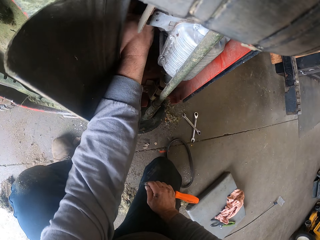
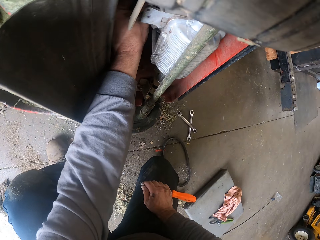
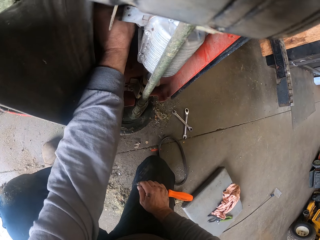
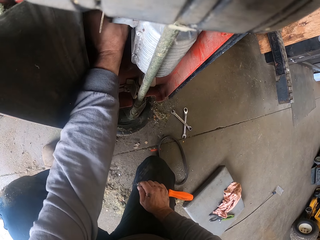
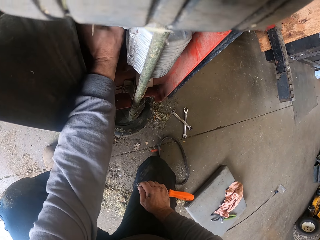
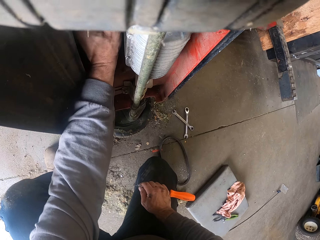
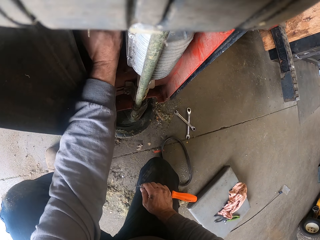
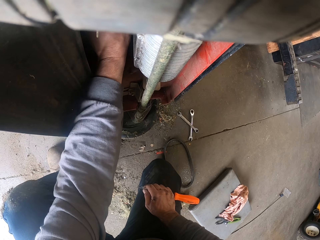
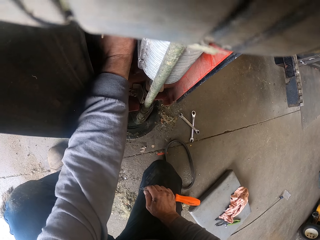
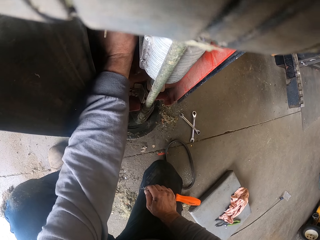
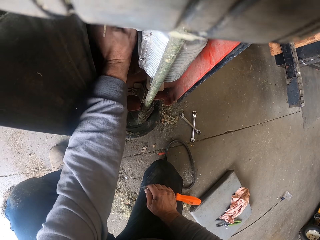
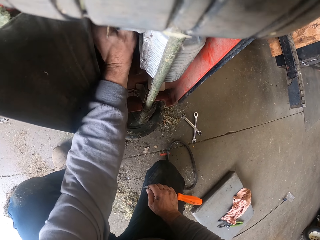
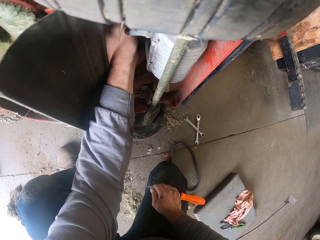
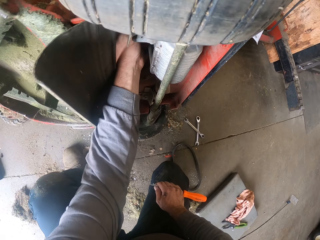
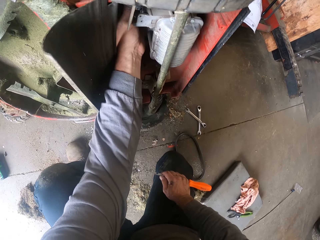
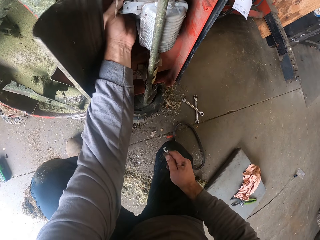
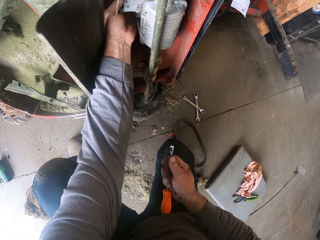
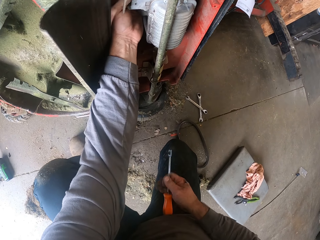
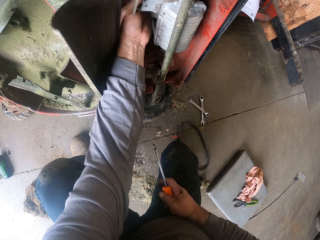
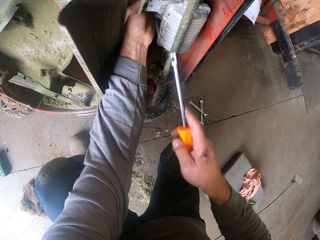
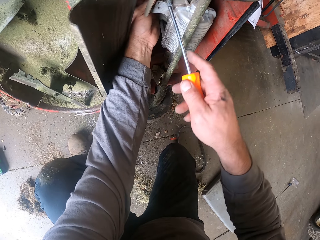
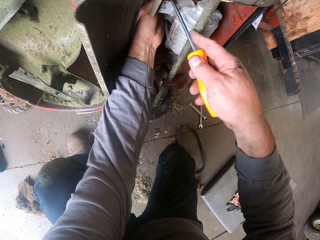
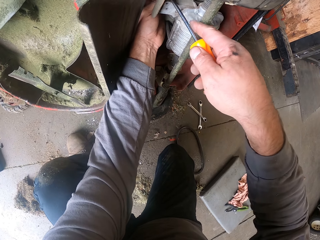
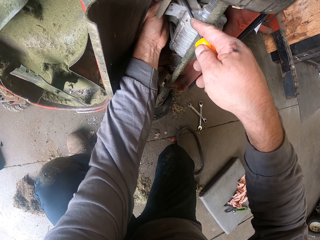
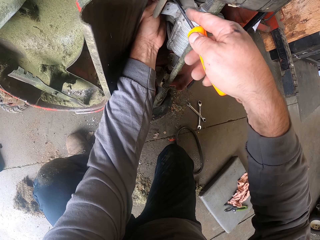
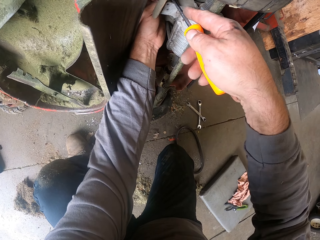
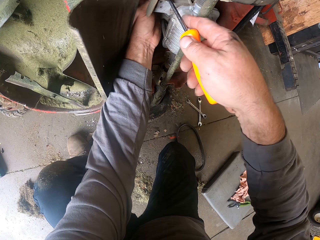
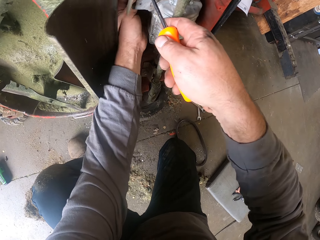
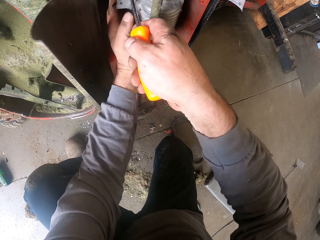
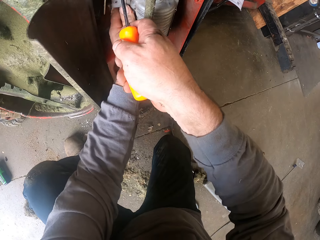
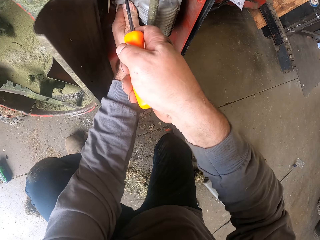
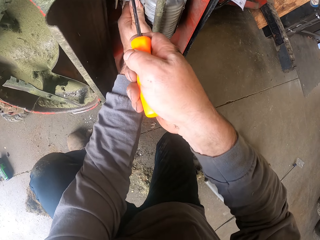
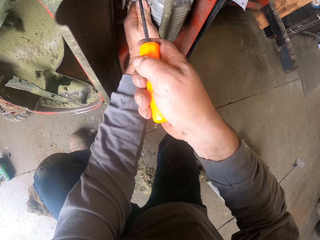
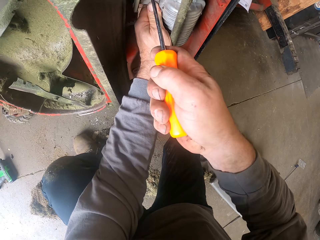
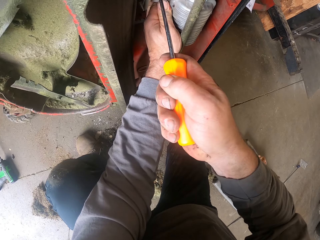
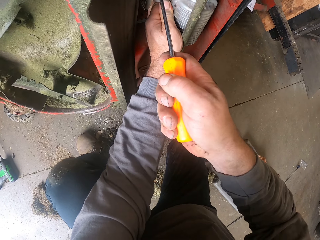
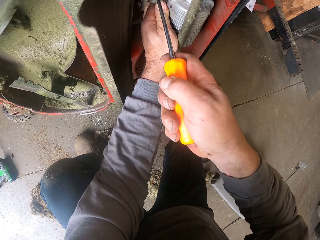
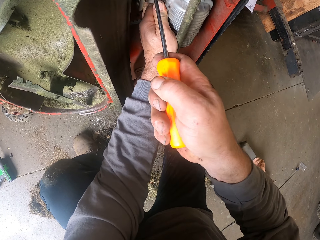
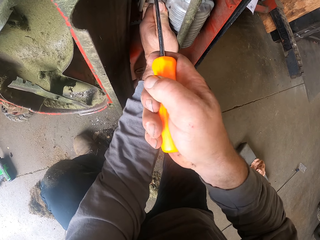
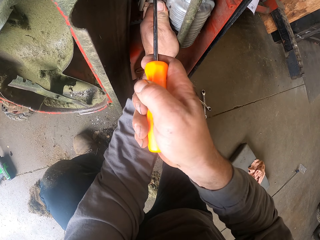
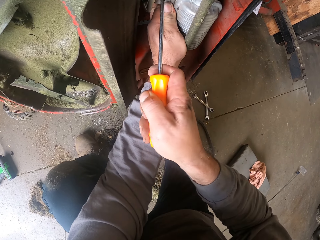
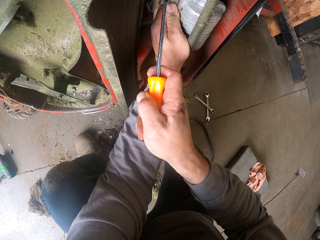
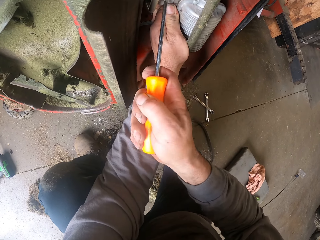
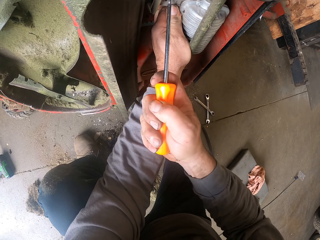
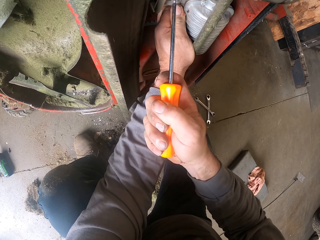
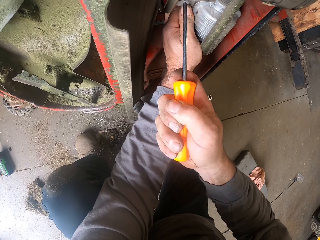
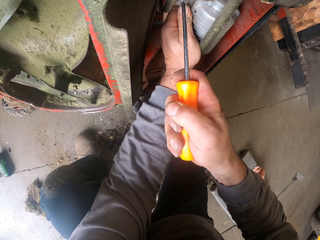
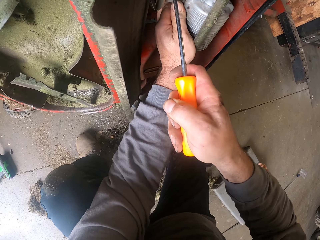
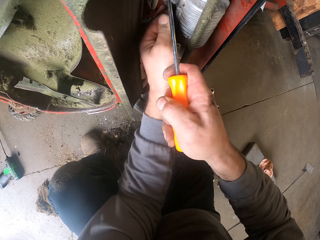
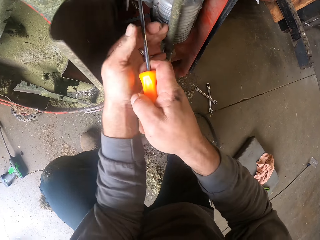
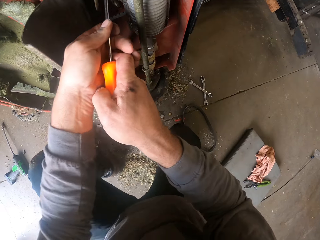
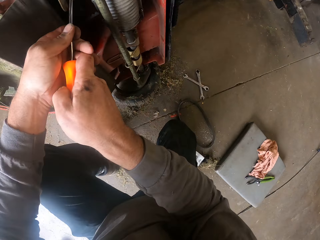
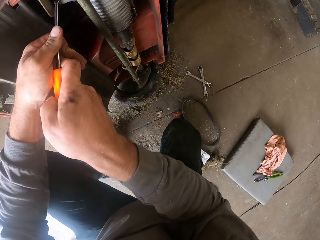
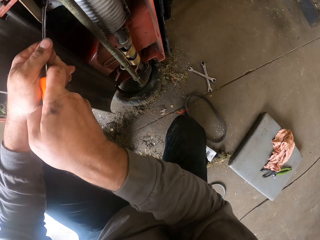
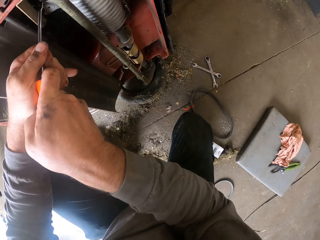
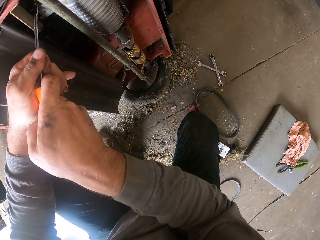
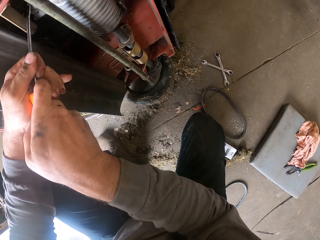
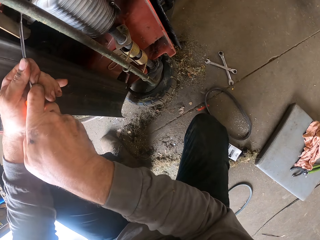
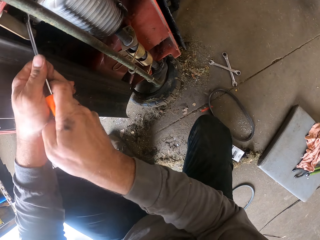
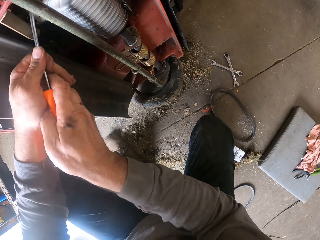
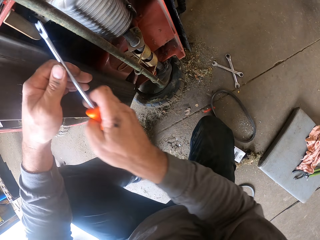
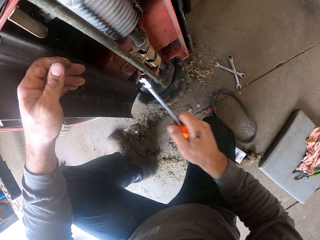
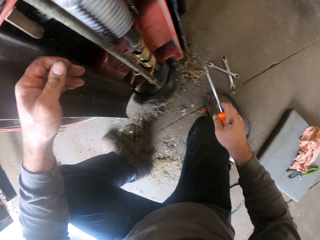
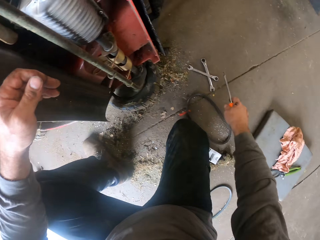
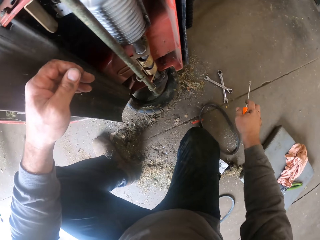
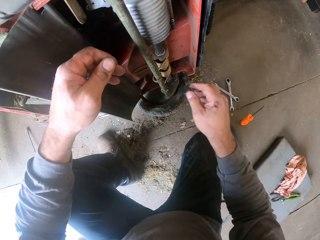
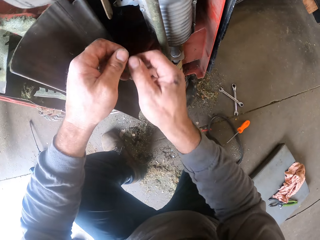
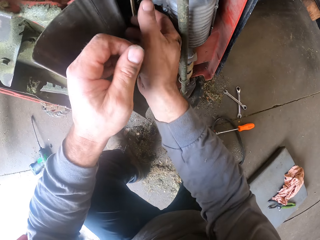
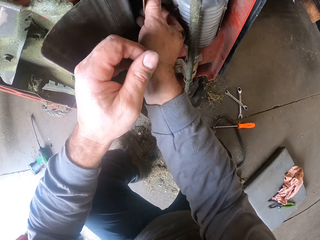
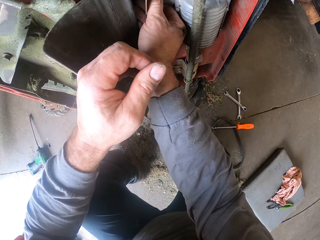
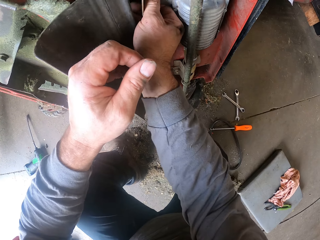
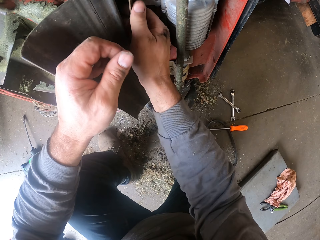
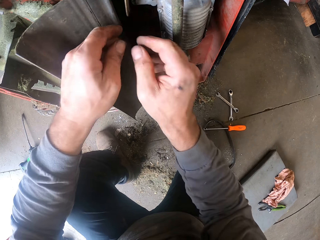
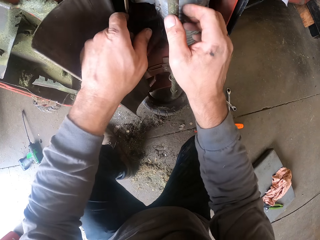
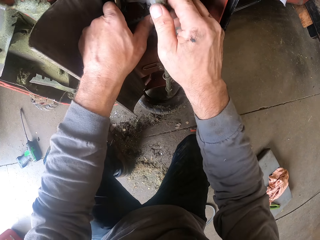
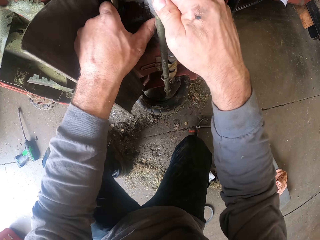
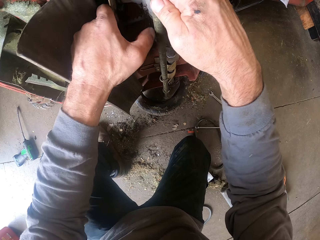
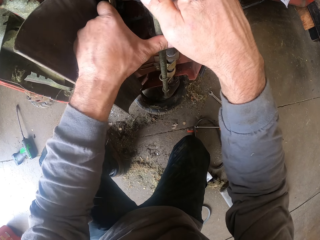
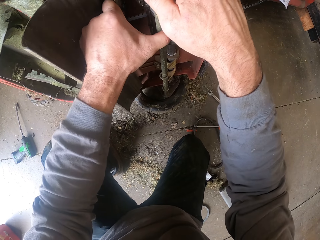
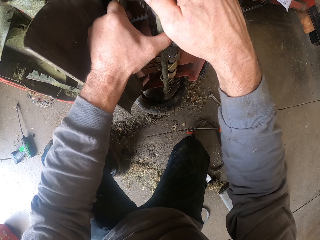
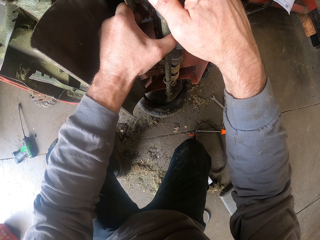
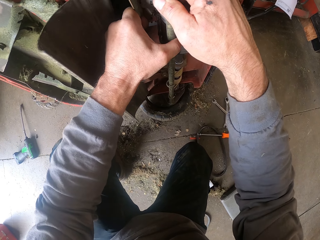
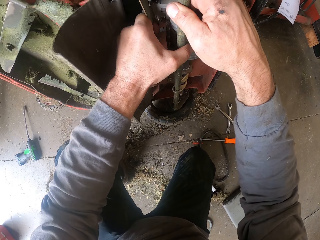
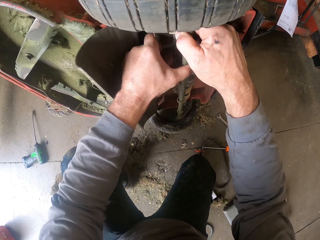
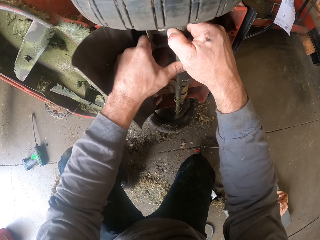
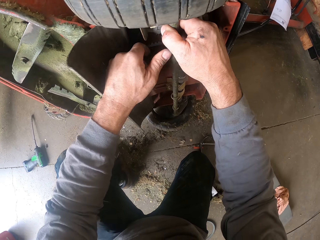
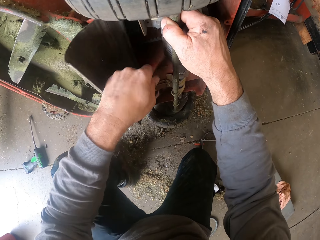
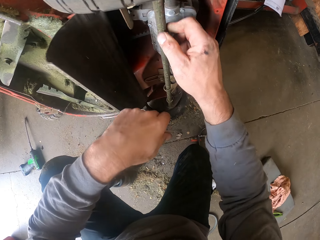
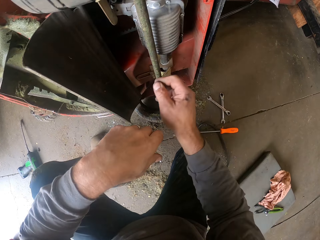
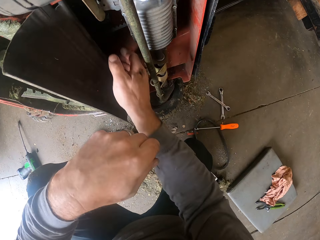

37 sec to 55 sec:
The camera wearer fixes the lawnmower with the screwdriver. They use the screwdriver to fix the fan belt. They drop the screwdriver on the ground. They put their right hand in the lawnmower. They touch the lawnmower.
